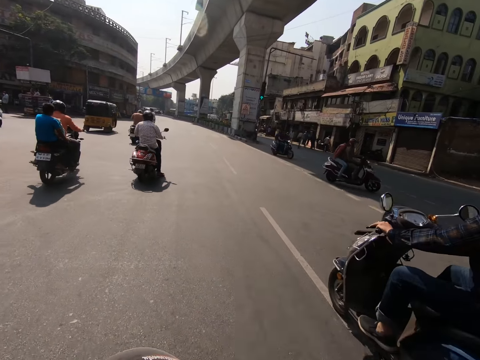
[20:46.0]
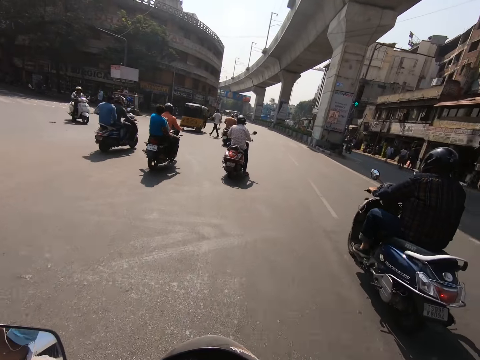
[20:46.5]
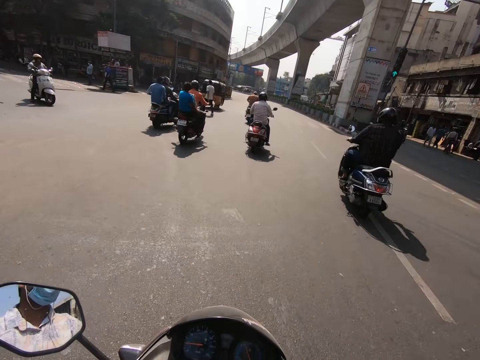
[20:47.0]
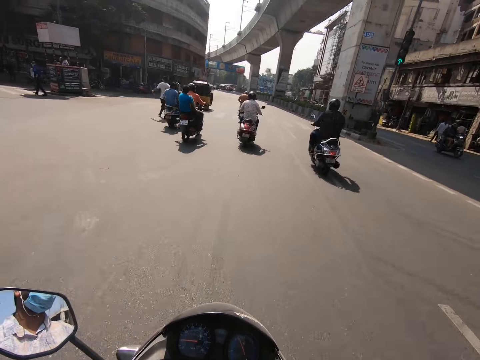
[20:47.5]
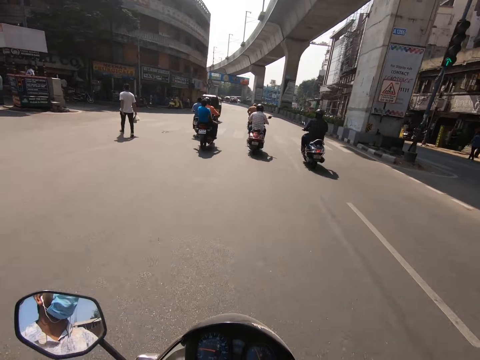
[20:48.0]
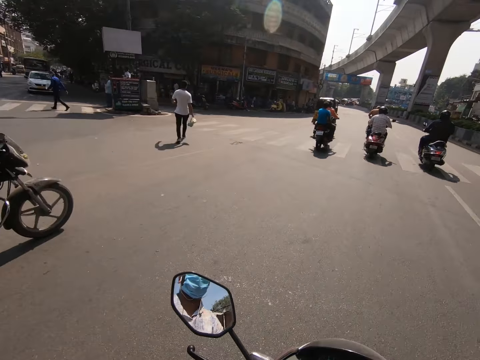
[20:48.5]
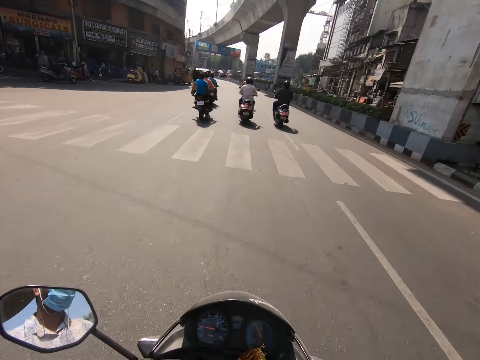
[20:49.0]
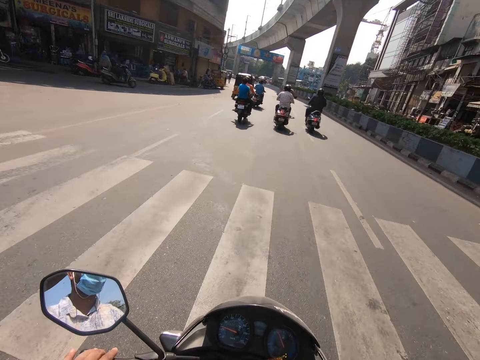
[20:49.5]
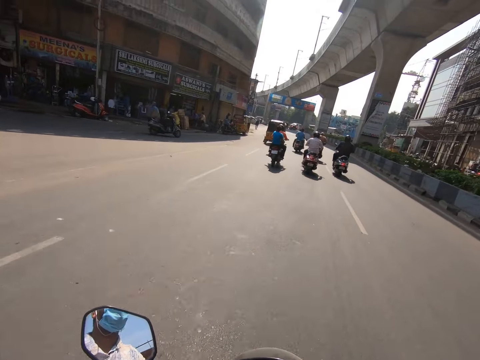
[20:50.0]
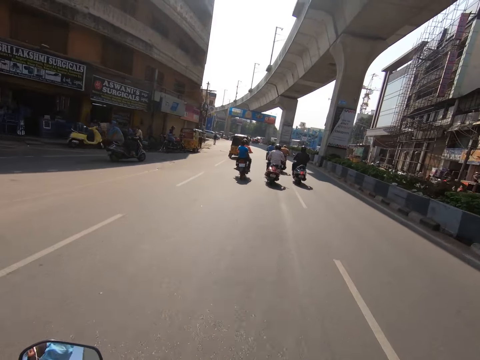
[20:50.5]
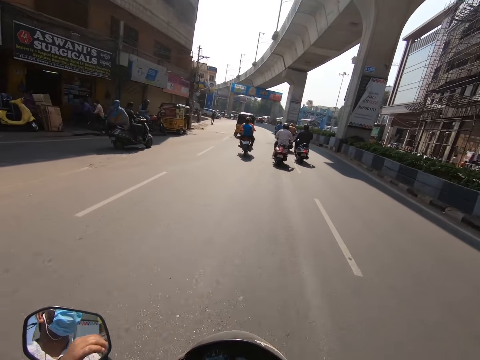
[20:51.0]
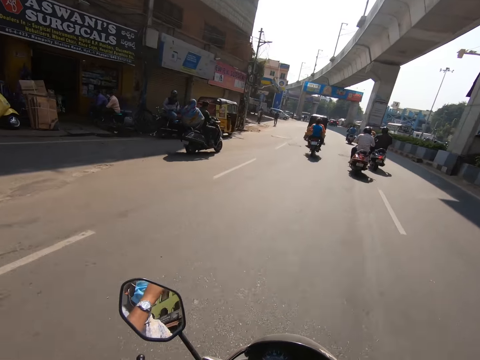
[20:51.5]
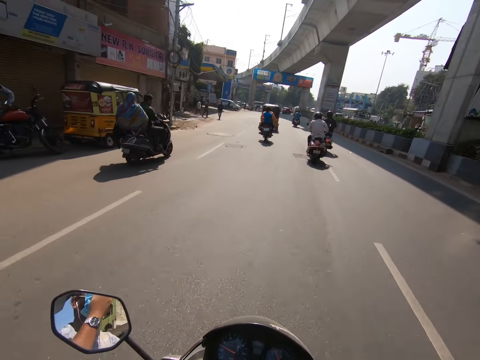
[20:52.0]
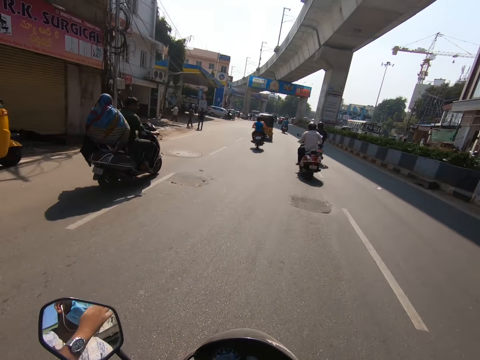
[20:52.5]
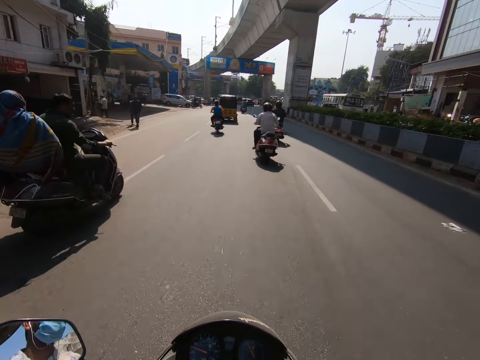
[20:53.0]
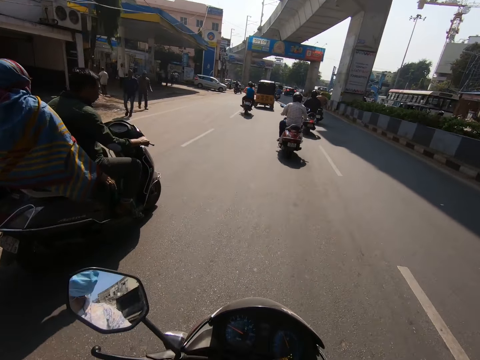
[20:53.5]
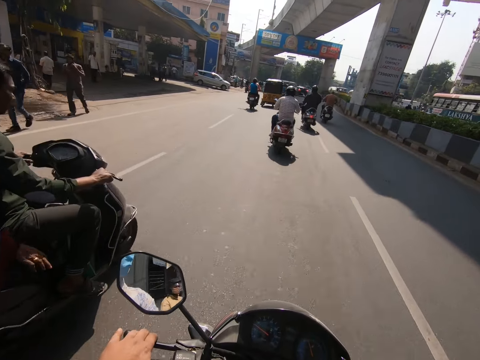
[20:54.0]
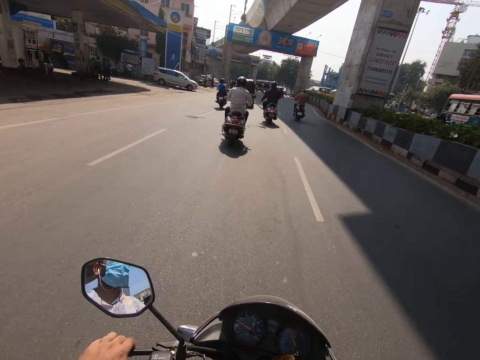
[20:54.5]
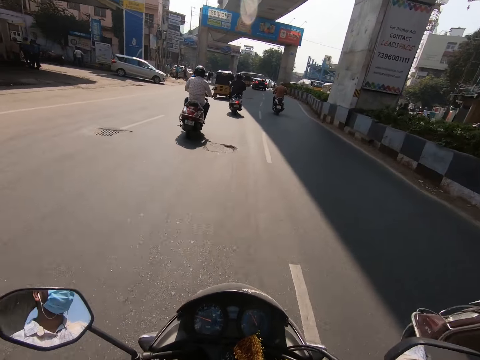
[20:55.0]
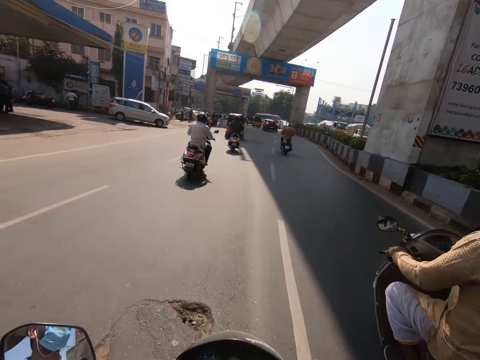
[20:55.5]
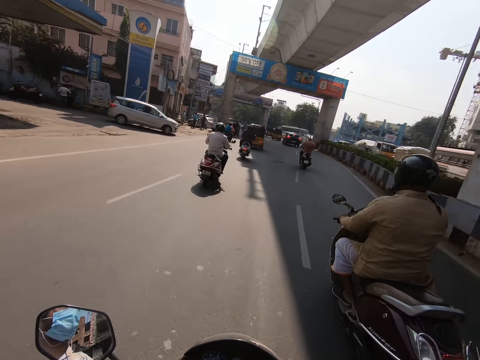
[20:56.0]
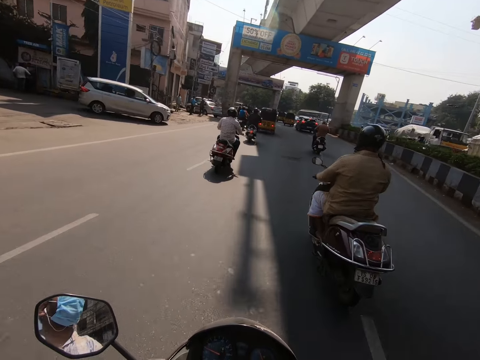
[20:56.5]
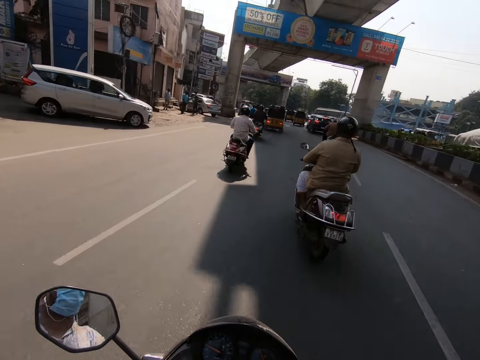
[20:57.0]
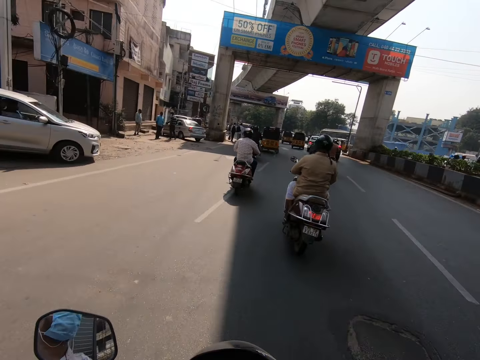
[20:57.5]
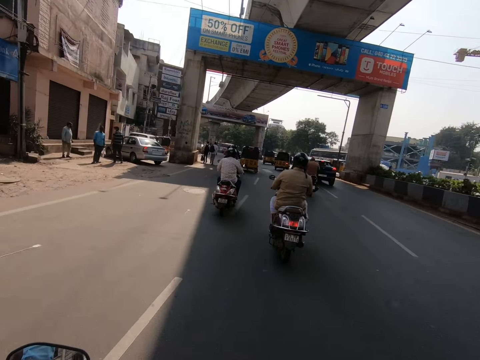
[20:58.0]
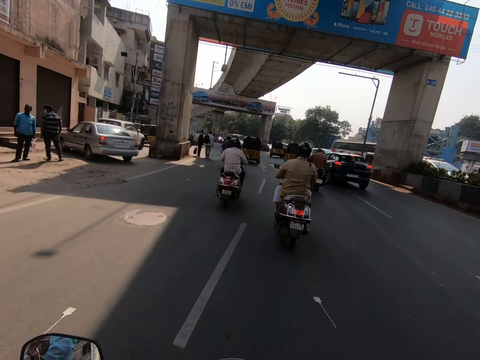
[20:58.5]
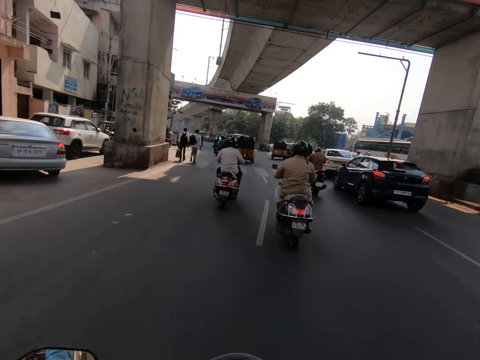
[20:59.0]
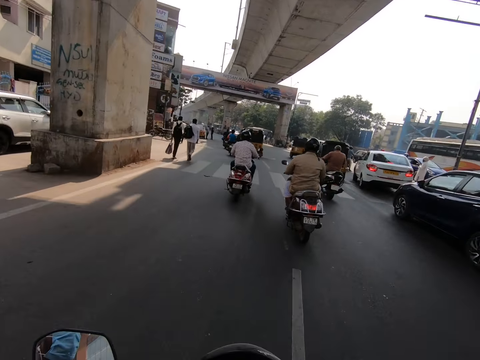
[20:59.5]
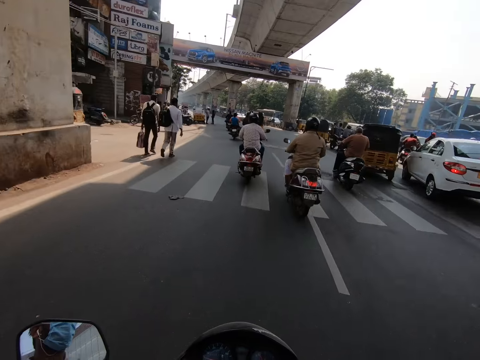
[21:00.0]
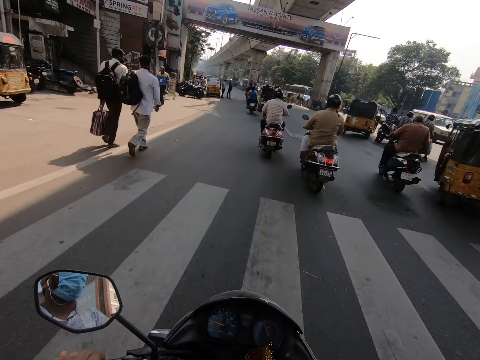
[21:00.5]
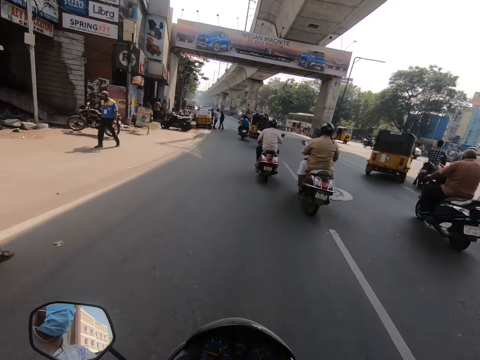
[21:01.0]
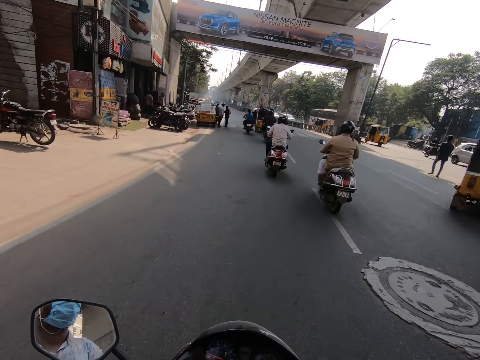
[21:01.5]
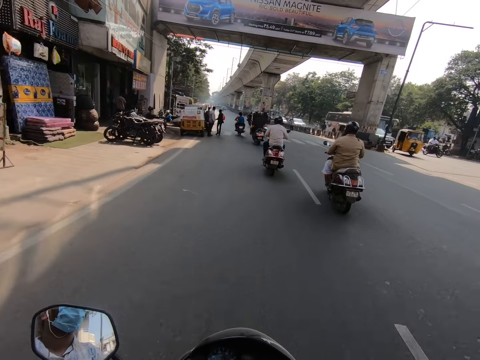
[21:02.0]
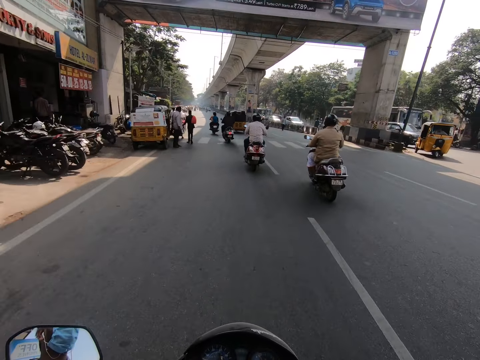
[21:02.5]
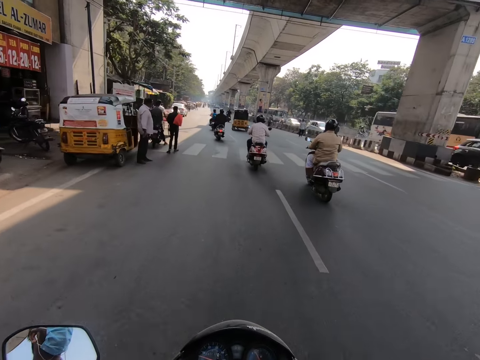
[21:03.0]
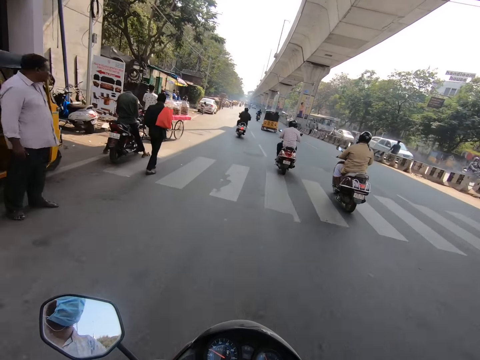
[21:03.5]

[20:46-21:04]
A blue motorcycle rides past the camera wearer. The camera wearer interacts. He drives the motorbike on the road. He interacts. He adjusts a facemask on his face with his left hand. He rides the motorcycle with his right hand on the road. He rides the motorcycle with both hands. He rides past a black motorcycle. The black motorcycle rides past the camera wearer. The camera wearer interacts. He drives the motorbike on the road.

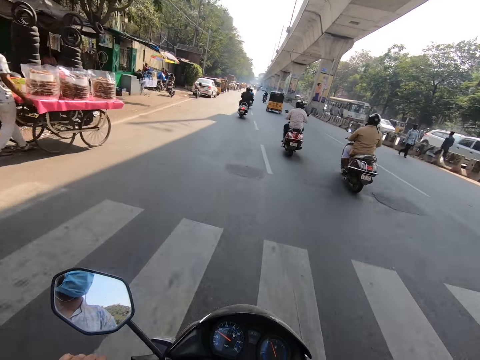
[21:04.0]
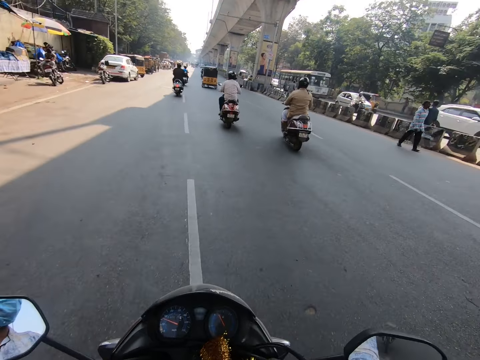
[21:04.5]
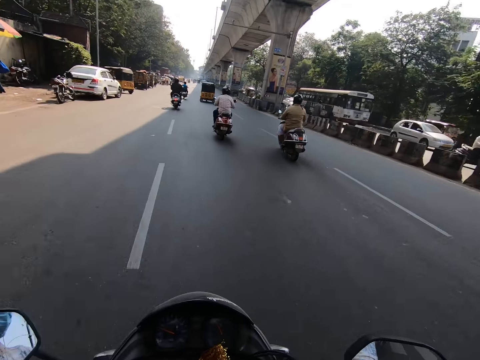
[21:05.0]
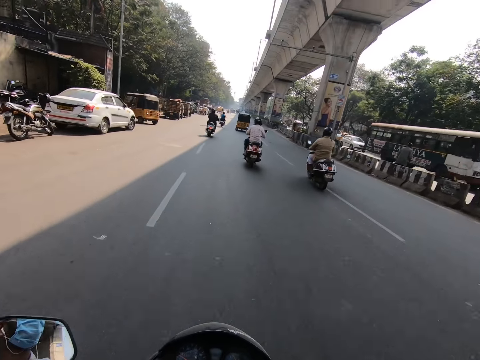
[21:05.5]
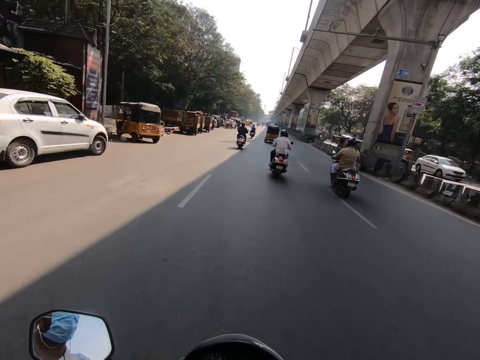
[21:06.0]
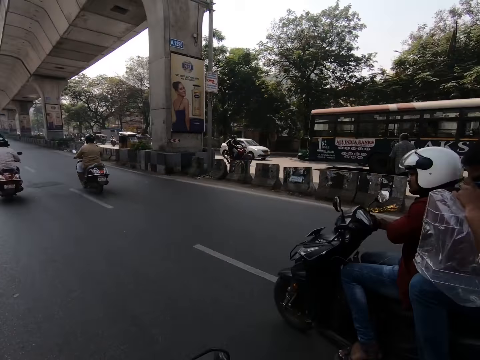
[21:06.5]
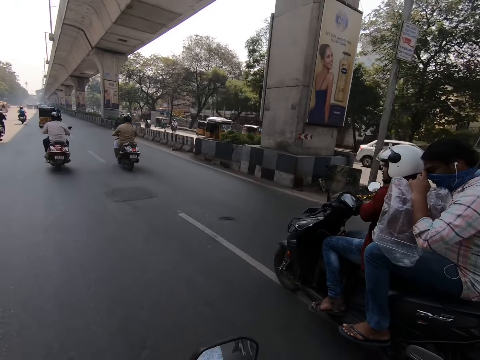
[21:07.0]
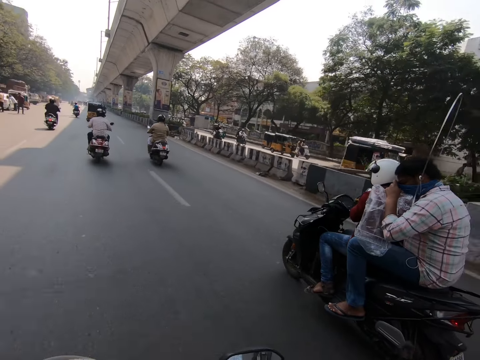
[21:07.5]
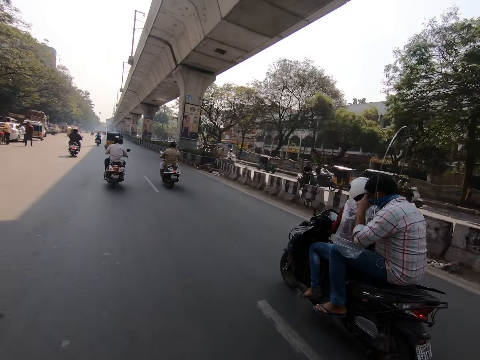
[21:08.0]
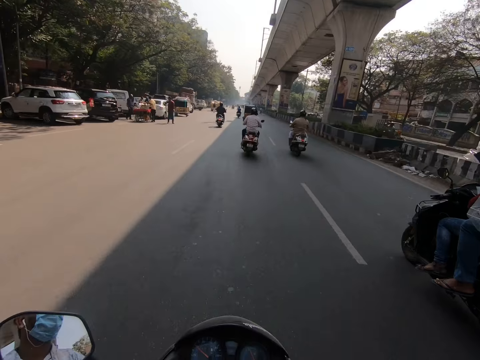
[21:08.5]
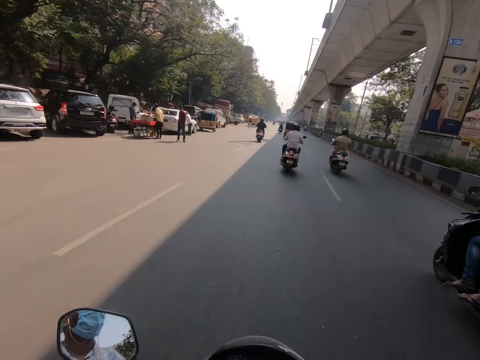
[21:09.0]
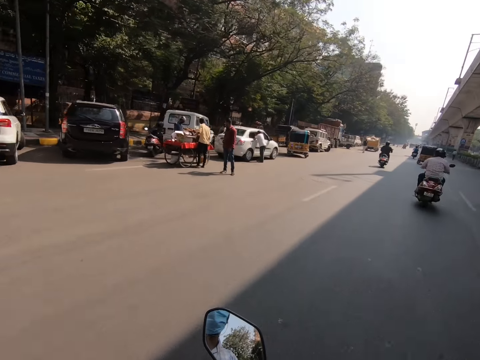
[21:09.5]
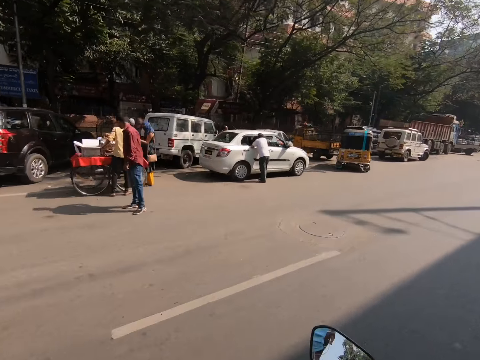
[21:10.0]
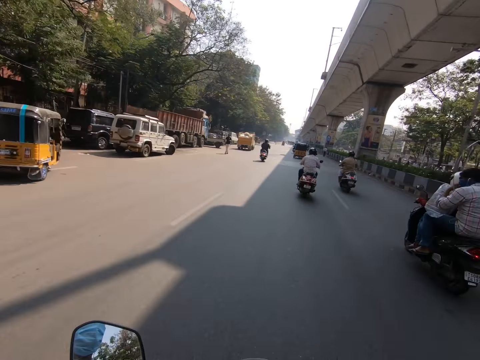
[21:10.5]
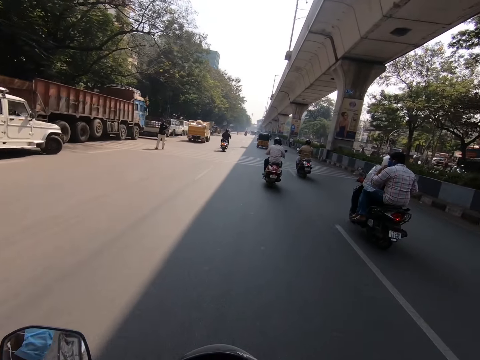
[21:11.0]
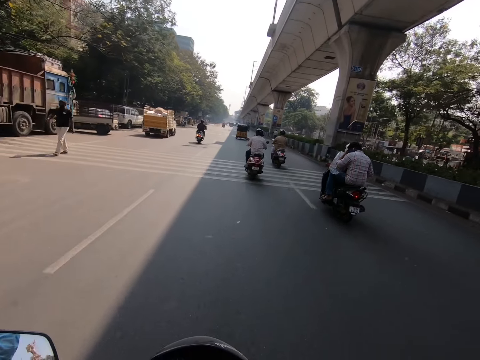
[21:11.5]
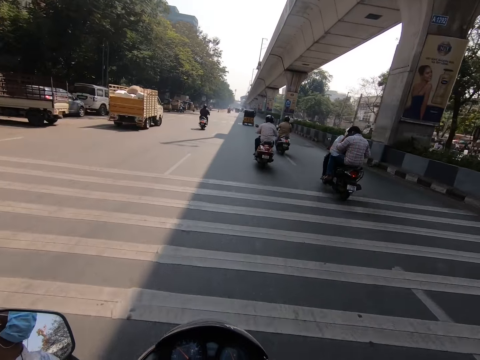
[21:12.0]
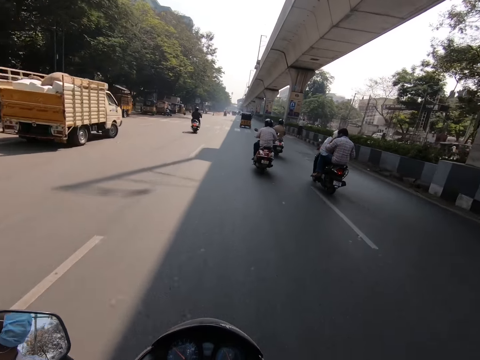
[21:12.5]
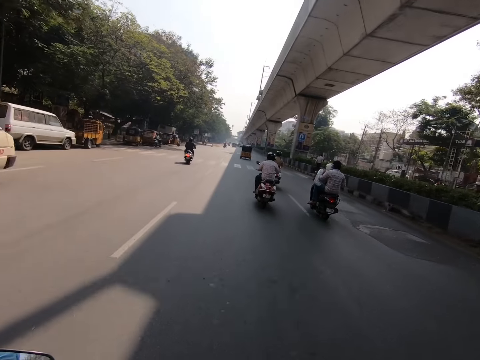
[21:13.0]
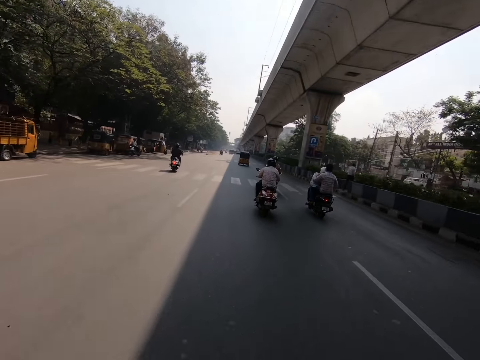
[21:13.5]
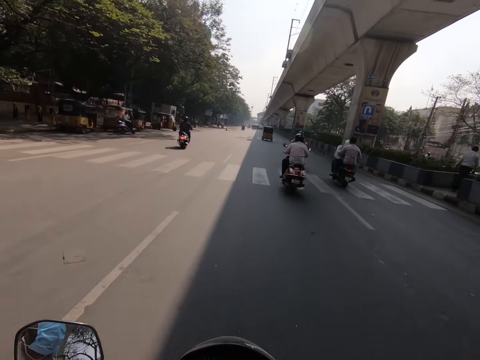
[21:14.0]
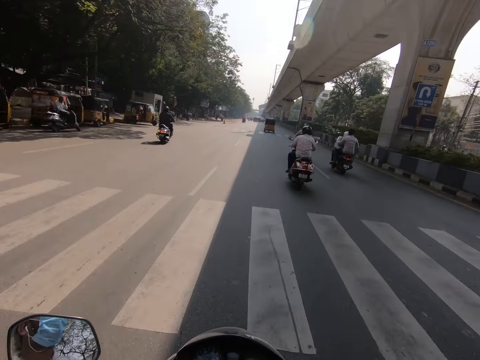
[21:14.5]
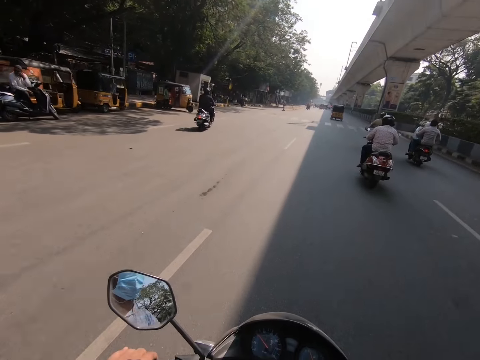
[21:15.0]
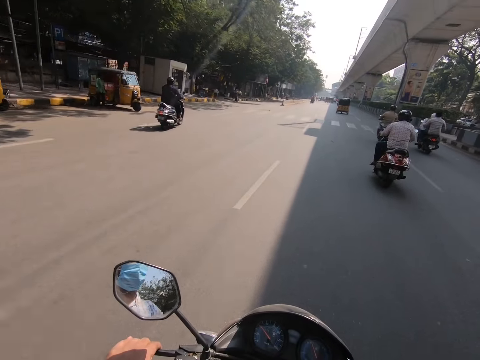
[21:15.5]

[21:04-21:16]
A black motorcycle rides past the camera wearer.
